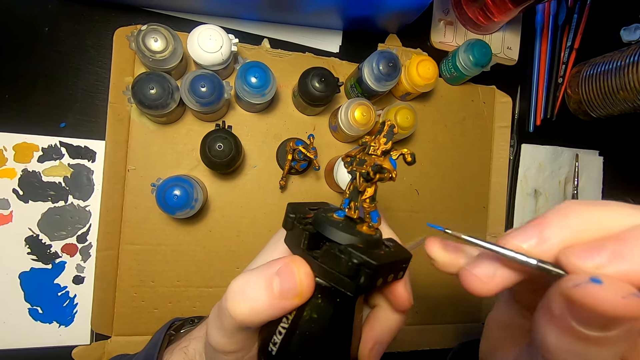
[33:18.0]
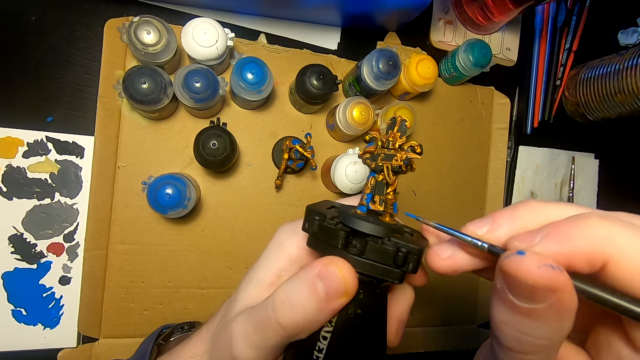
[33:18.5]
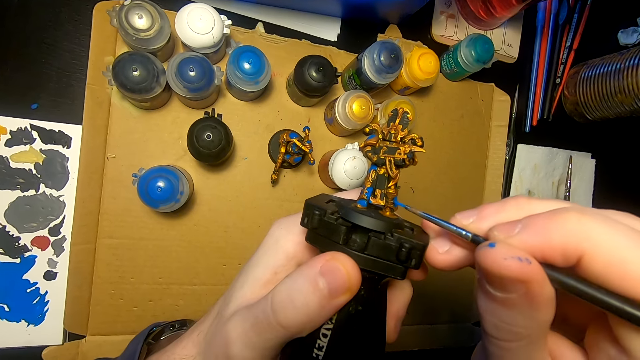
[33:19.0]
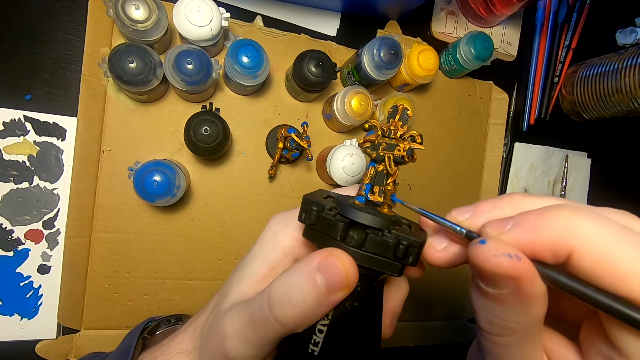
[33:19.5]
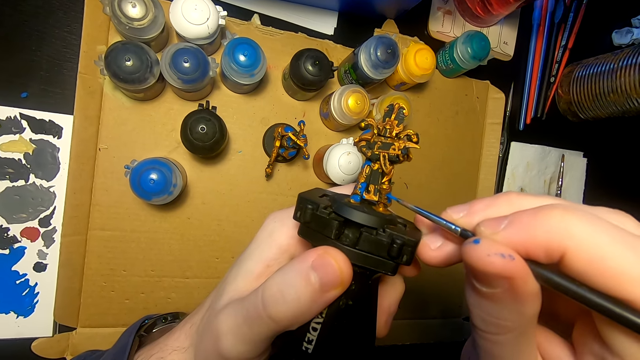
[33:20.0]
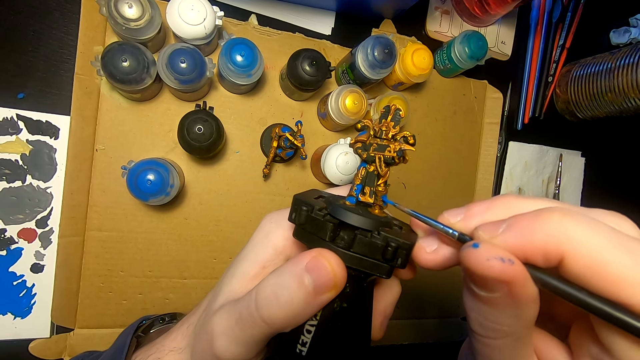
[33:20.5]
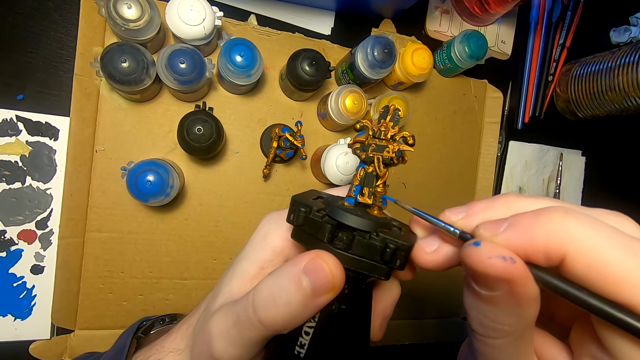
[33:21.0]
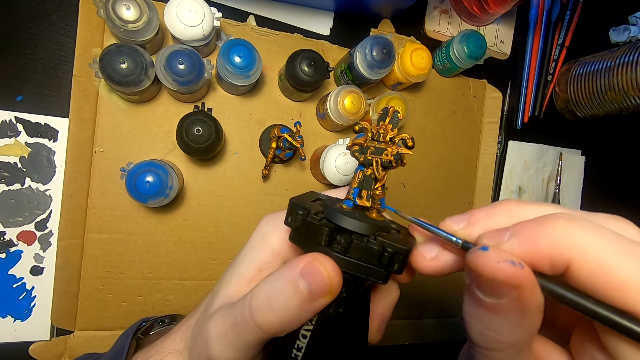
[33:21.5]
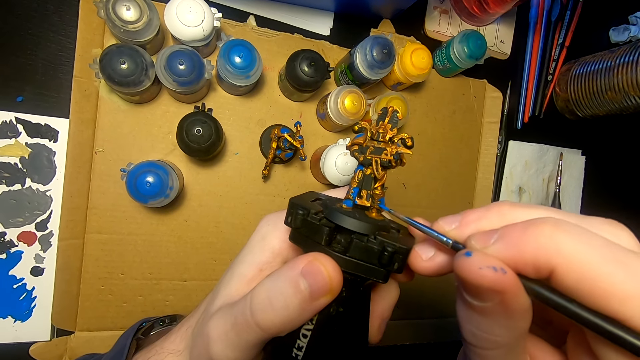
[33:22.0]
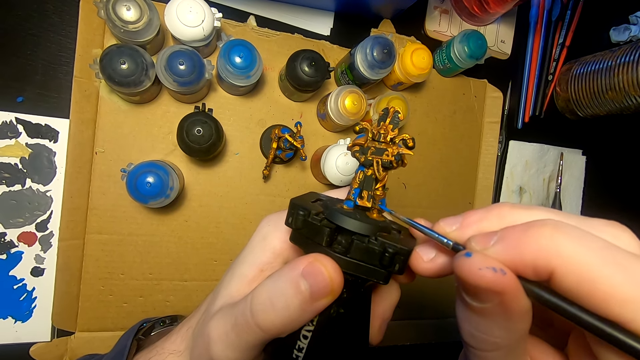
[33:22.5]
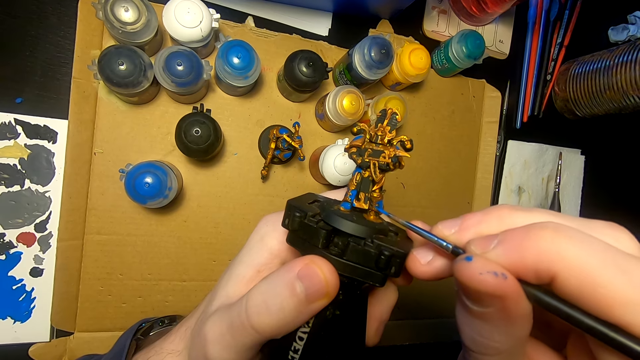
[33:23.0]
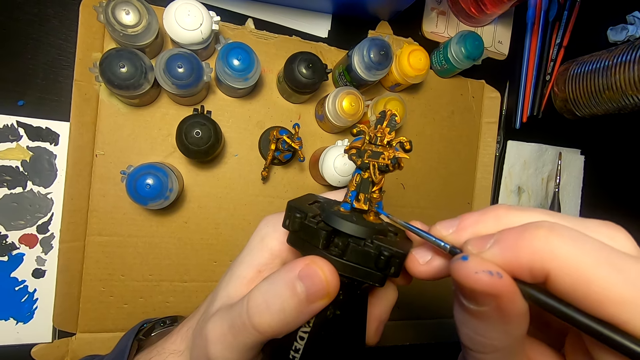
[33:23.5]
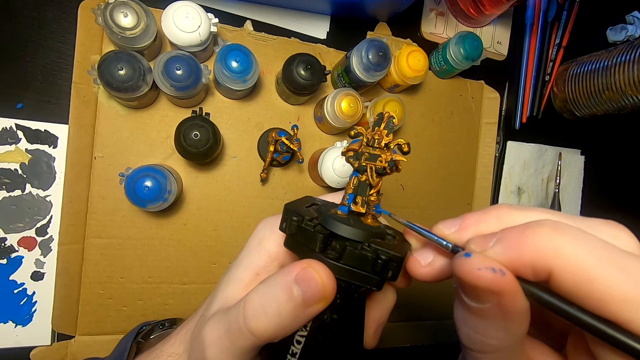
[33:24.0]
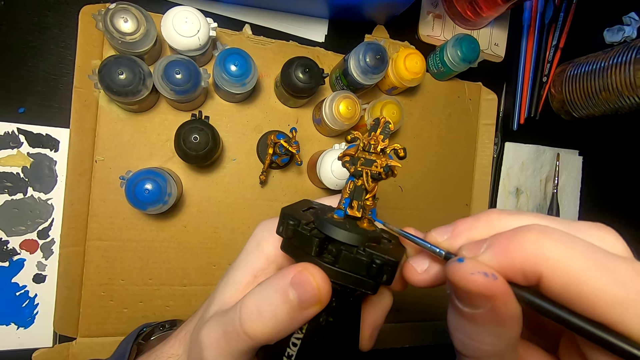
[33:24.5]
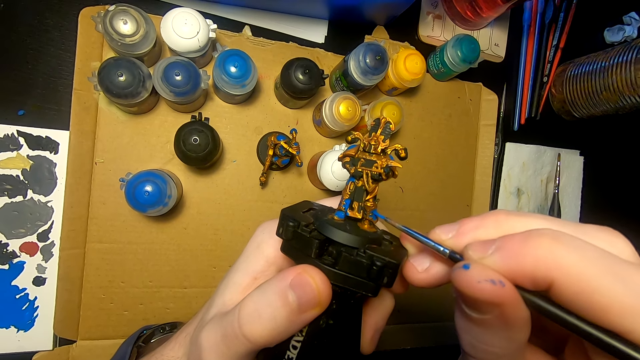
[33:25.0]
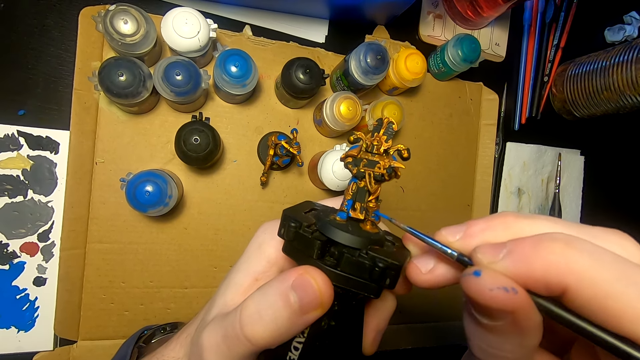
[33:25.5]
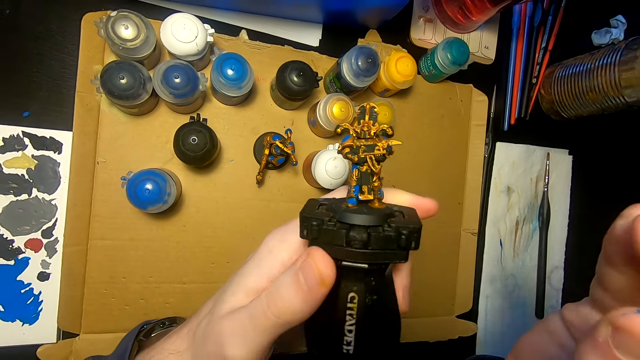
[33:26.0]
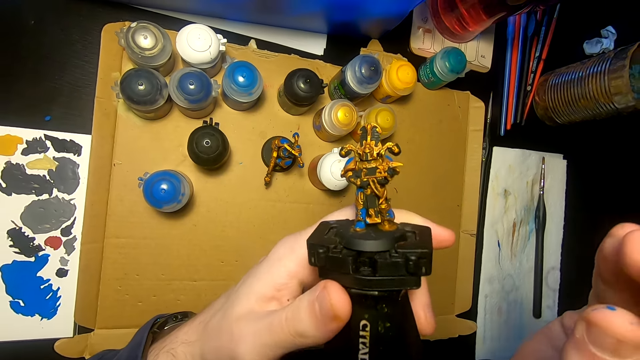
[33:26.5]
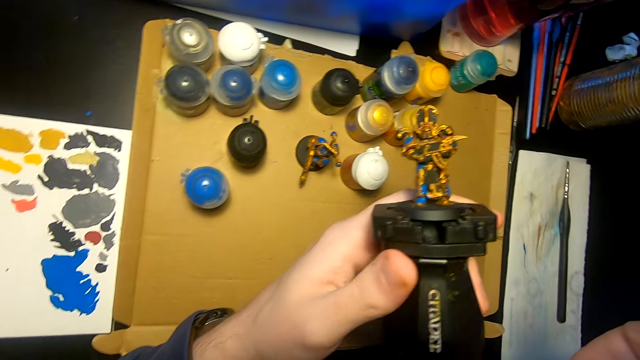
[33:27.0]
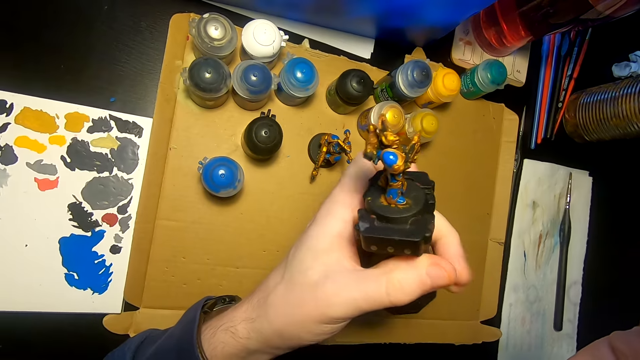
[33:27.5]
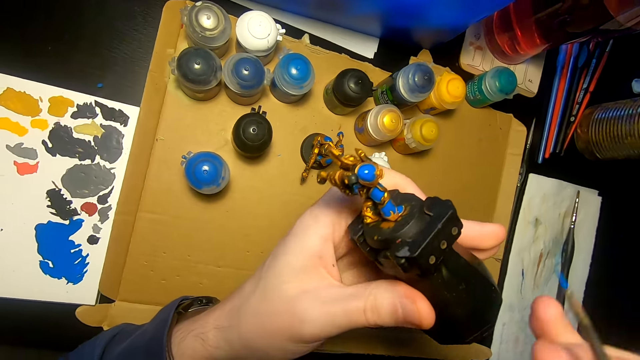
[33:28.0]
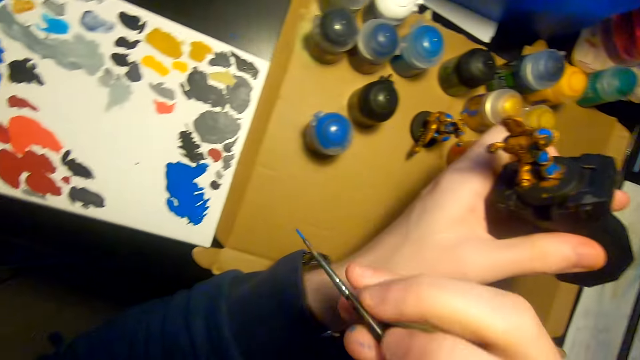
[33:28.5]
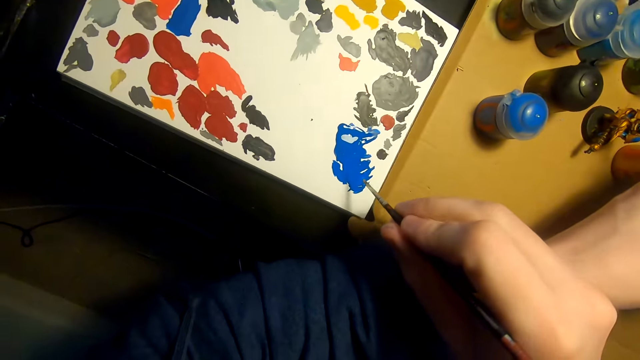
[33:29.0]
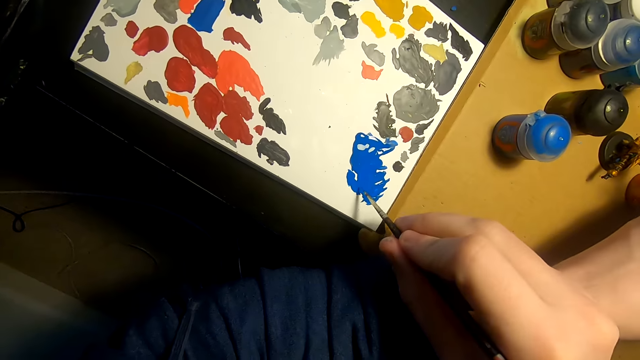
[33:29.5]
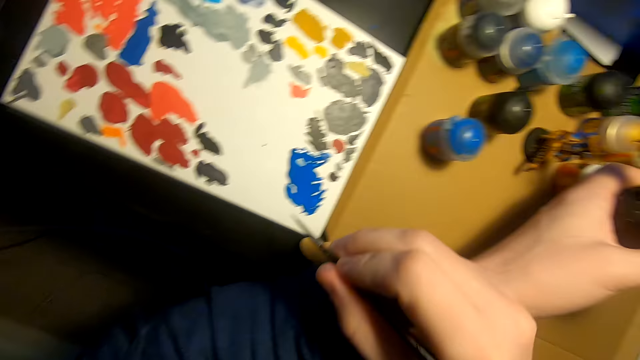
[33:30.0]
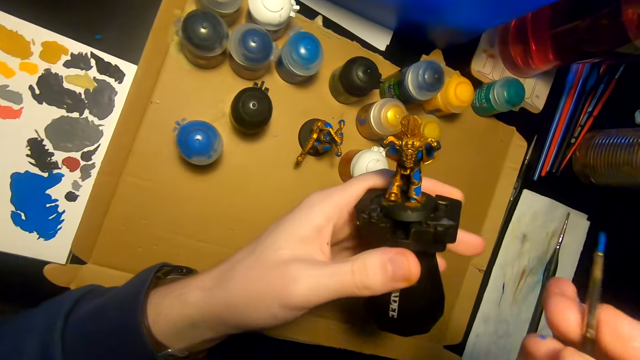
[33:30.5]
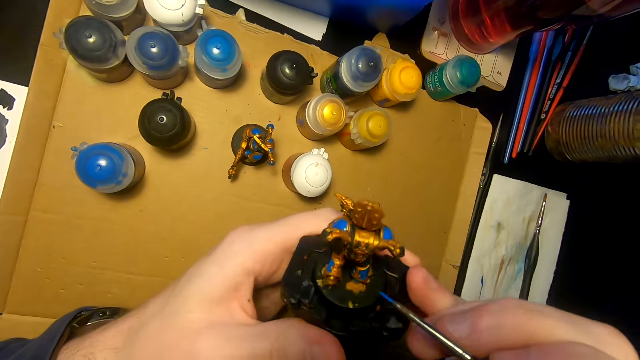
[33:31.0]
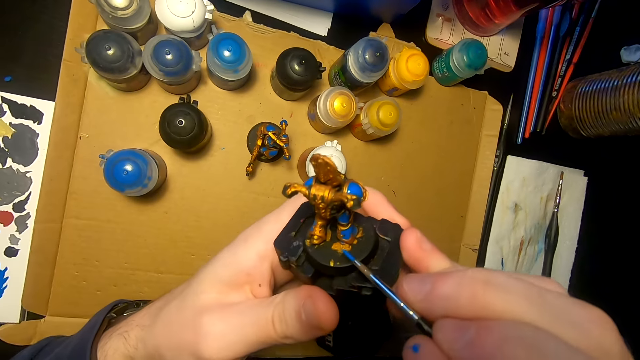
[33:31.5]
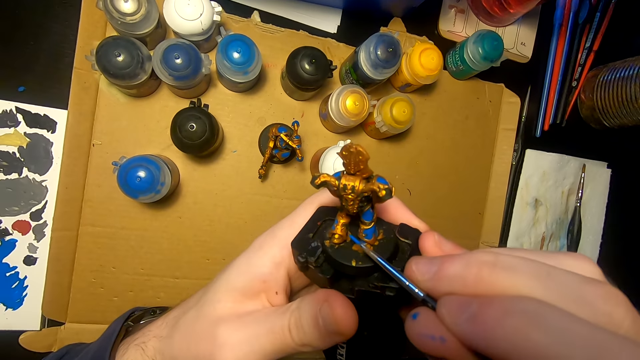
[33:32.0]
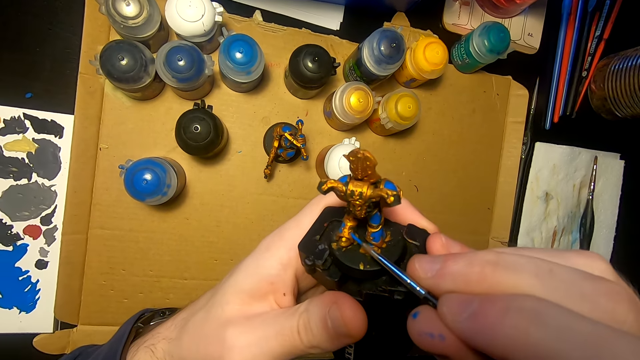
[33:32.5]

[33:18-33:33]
The camera wearer paints a figurine or sculpture with a paintbrush. They lift the right hand, look at the sculpture, turn the sculpture. They move the right hand, rub the paintbrush on the paint, dip the paintbrush in the paint. They lift the right hand, paint the sculpture.

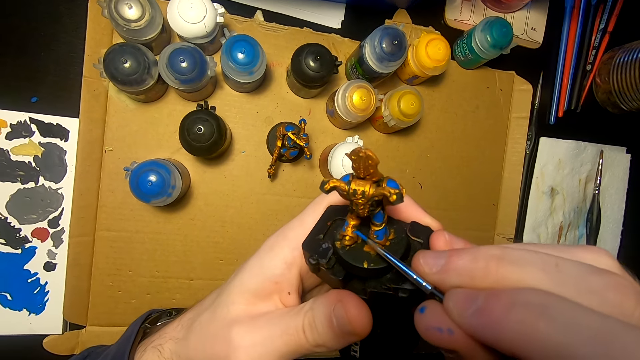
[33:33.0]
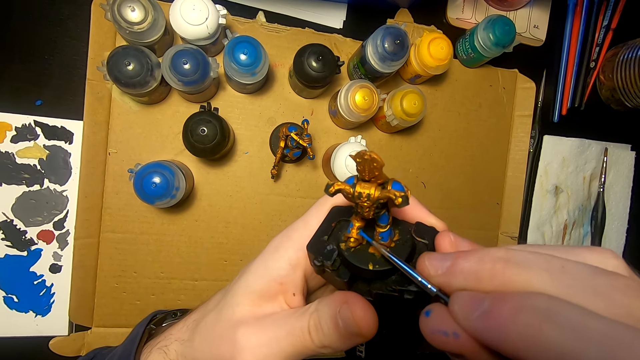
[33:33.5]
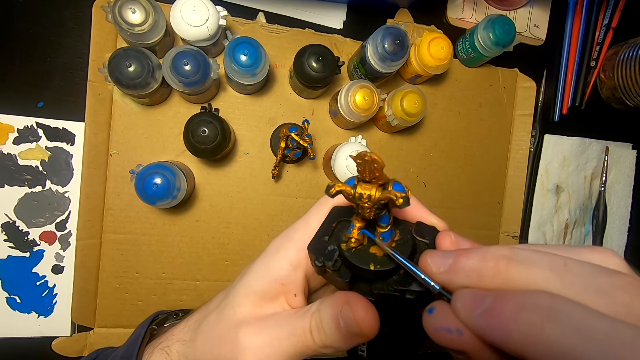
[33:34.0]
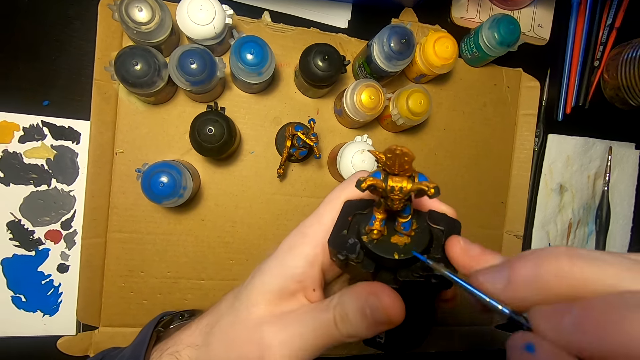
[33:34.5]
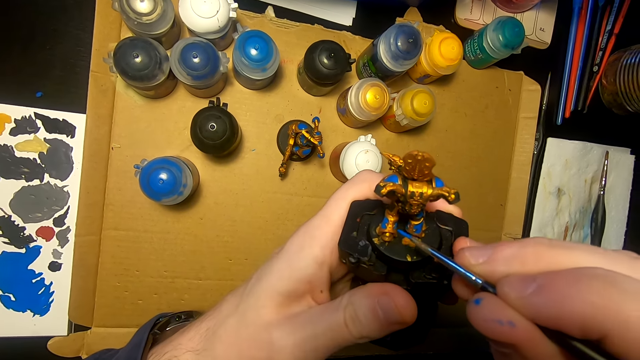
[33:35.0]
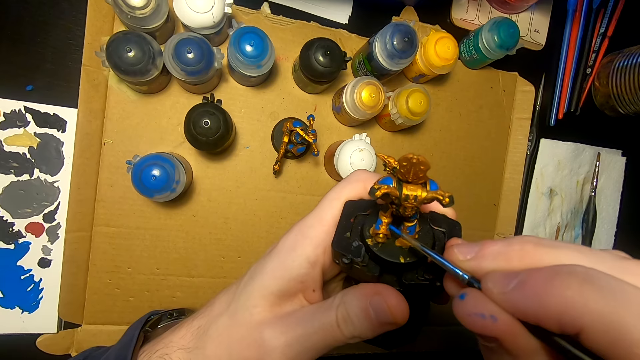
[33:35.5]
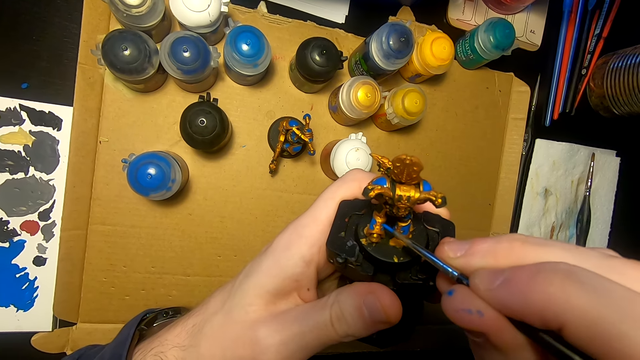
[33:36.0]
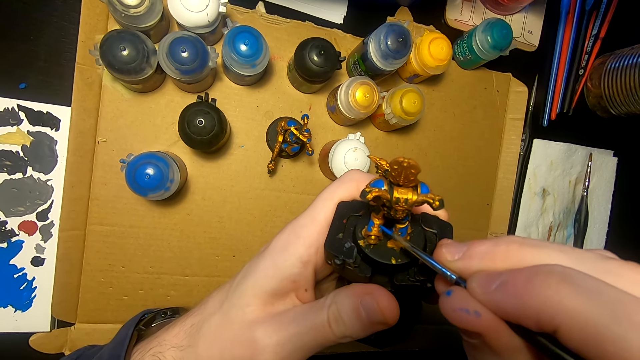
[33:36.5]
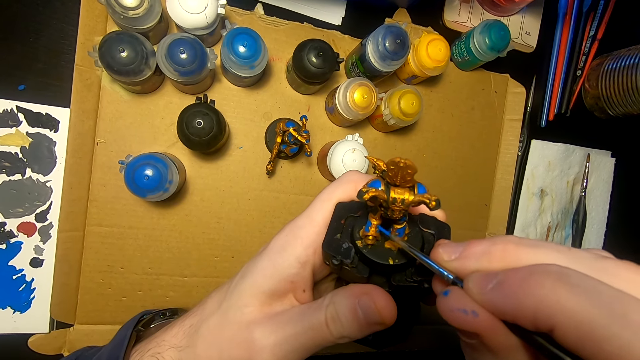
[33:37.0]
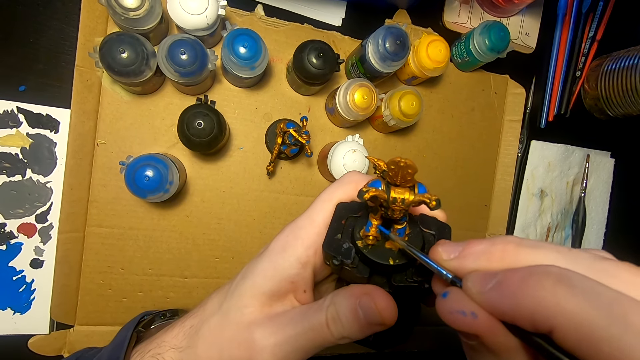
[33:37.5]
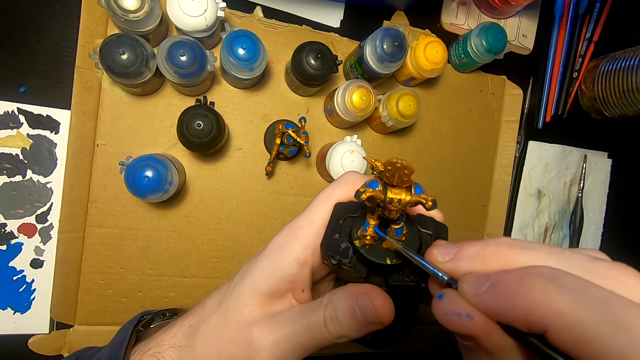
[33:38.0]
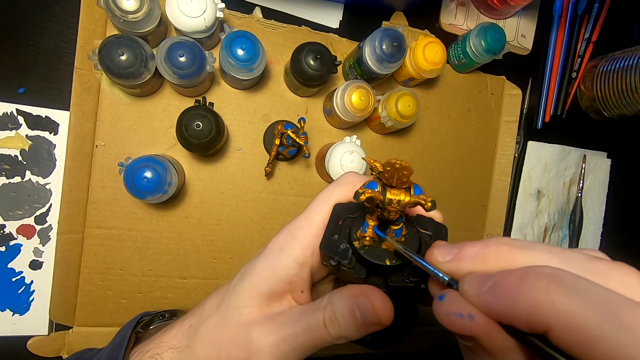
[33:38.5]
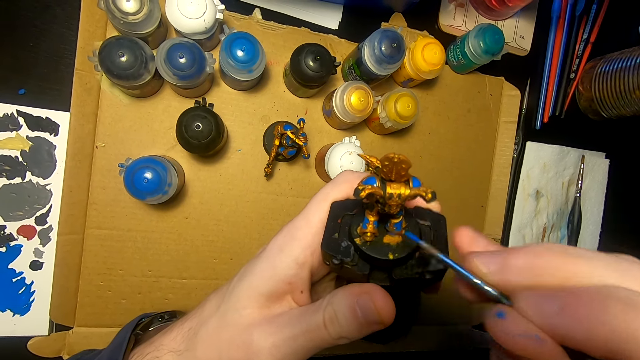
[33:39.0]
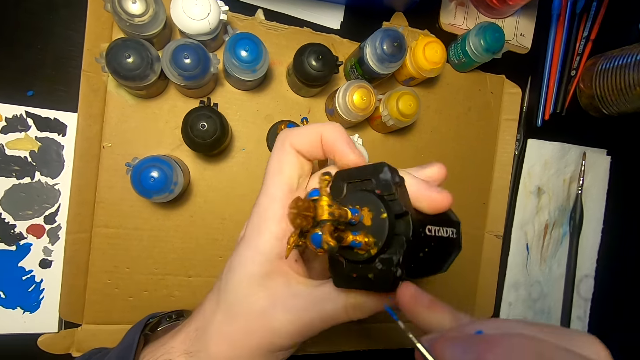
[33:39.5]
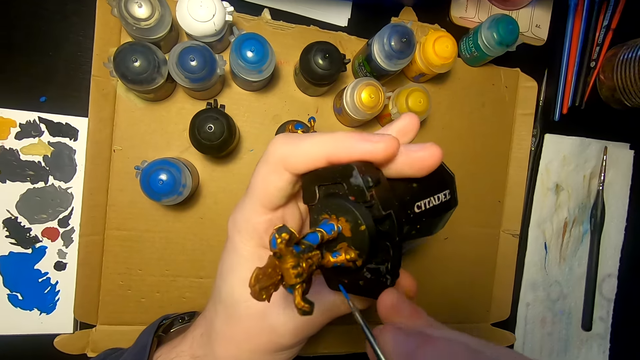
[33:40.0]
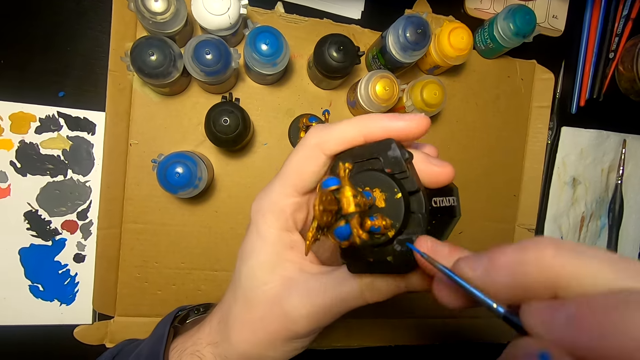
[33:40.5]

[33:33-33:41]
The camera wearer paints a figurine or sculpture with a paintbrush. They paint the figurine with the paintbrush again. They turn the sculpture, move the right hand.
